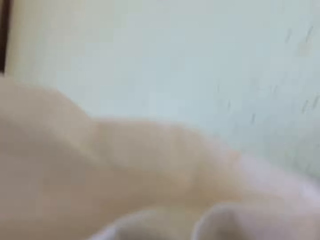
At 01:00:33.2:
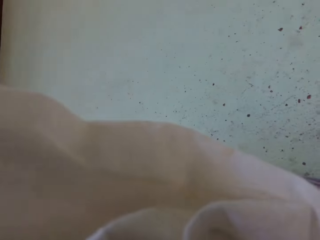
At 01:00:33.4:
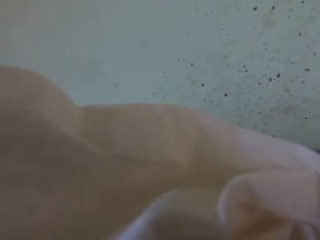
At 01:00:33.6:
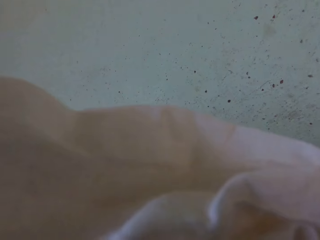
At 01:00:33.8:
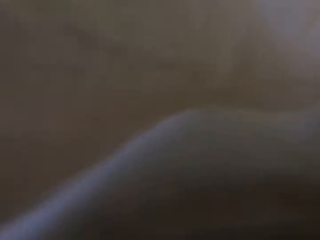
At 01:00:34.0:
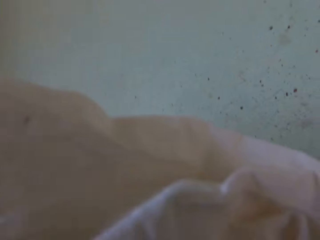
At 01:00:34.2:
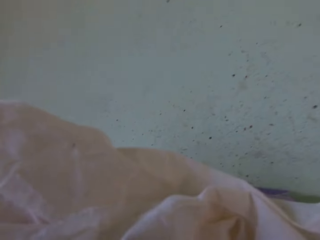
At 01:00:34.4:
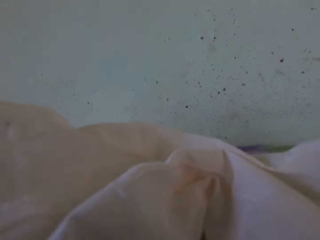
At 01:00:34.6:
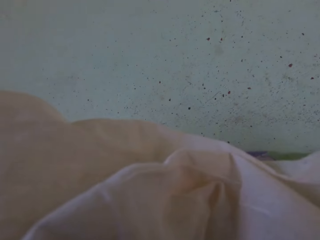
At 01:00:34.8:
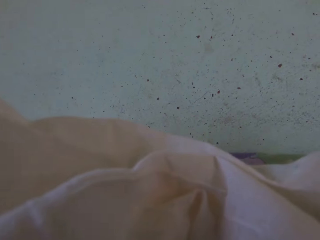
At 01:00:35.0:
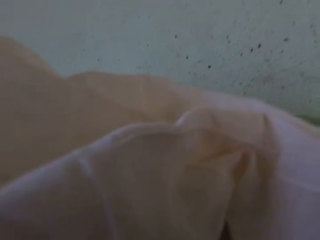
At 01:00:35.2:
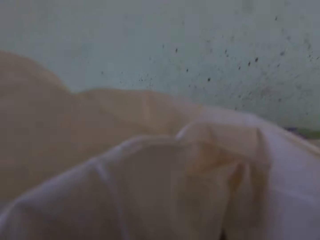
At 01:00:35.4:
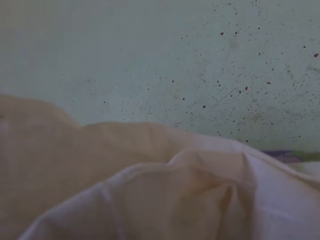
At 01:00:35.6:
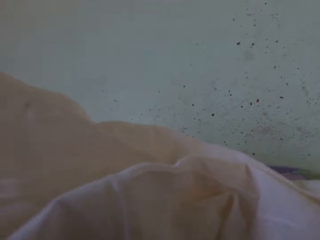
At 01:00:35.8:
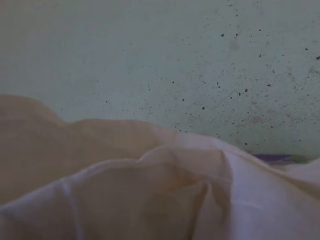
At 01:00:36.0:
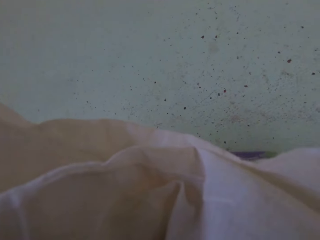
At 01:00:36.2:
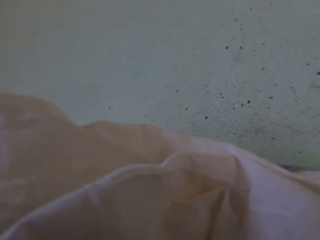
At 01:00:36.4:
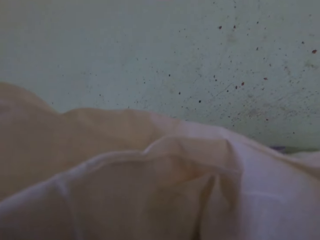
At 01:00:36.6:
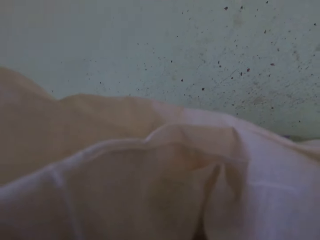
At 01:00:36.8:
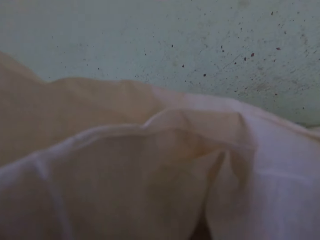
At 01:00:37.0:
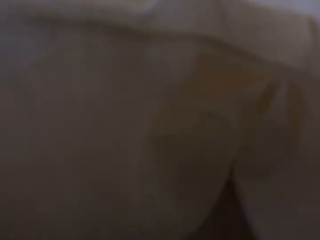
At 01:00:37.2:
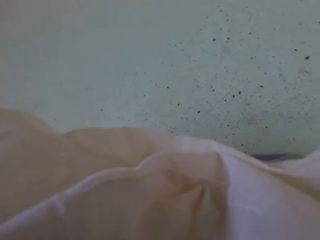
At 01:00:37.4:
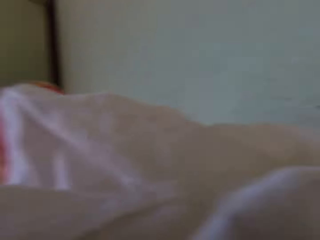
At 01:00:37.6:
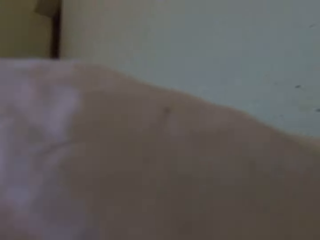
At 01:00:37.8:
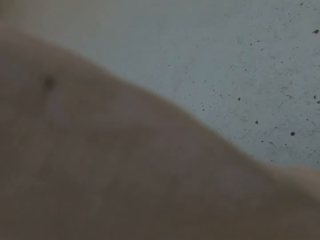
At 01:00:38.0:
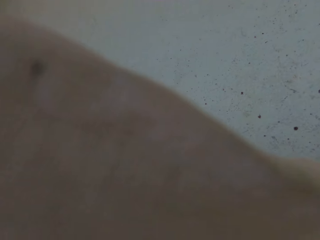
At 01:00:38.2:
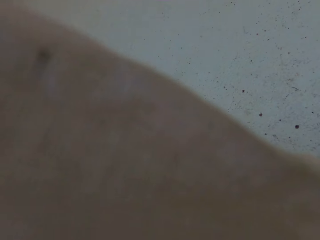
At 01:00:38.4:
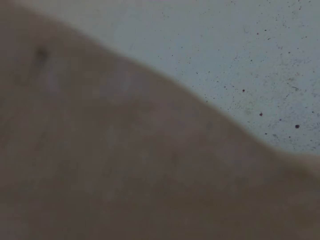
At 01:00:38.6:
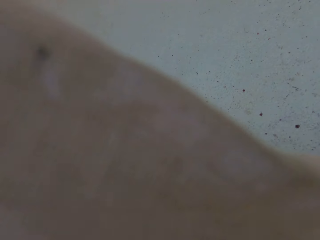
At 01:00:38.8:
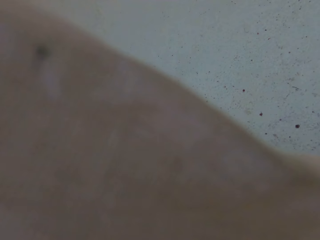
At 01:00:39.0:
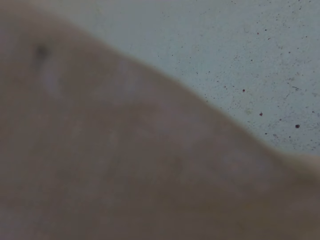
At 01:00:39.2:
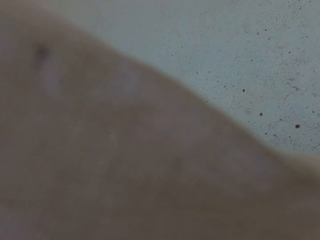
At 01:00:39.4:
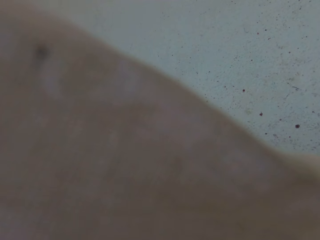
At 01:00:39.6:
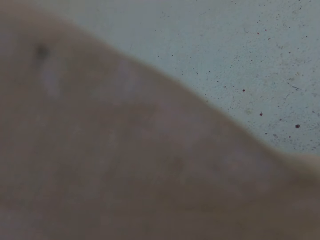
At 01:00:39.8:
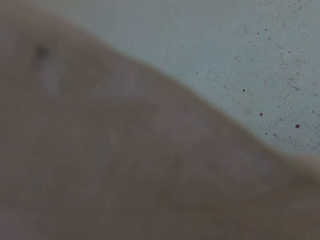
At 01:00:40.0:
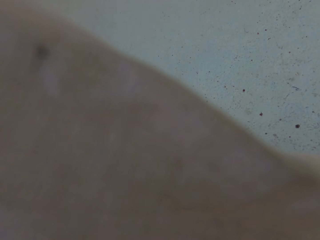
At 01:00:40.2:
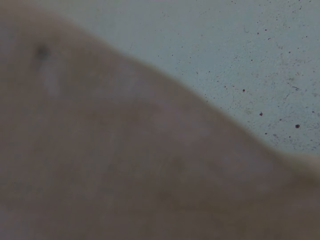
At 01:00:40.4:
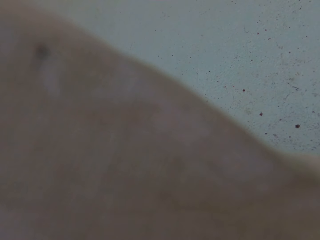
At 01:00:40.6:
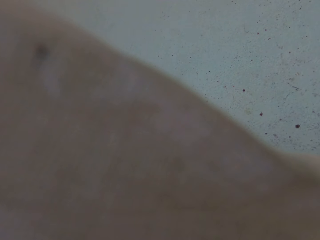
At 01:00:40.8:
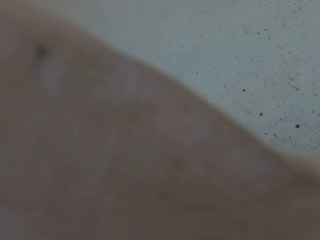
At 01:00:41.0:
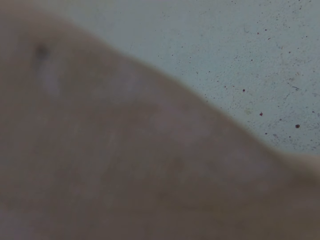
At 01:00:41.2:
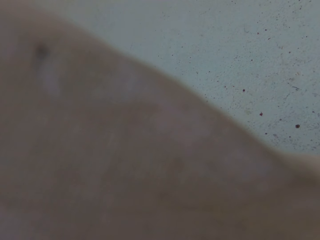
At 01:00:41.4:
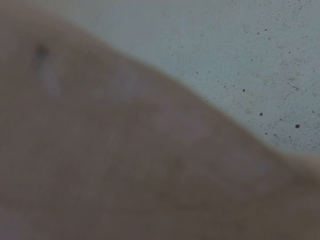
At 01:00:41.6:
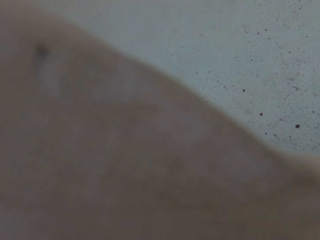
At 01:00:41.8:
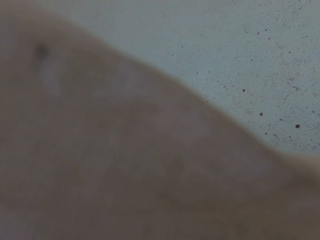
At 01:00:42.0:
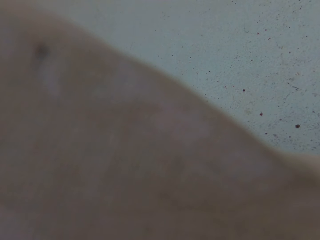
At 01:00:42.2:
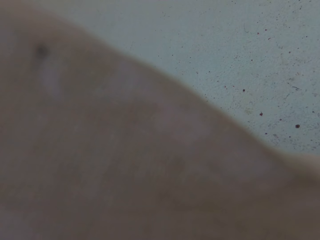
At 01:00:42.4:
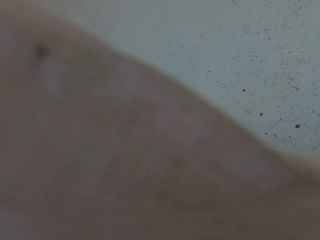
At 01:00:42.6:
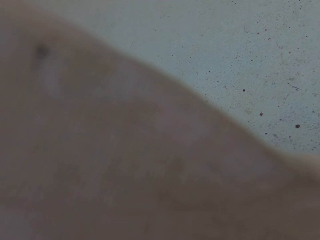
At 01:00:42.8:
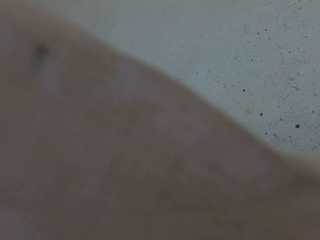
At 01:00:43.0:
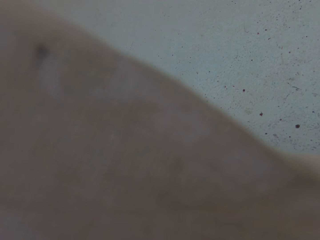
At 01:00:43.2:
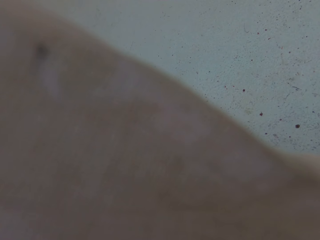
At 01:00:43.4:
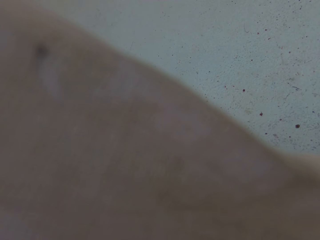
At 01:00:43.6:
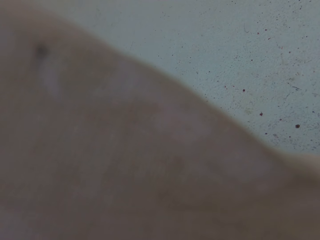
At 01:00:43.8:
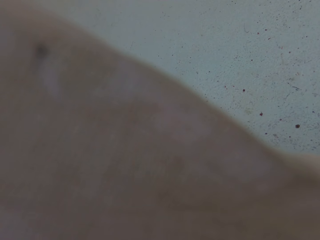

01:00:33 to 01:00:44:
The camera wearer displays fabric on the camera. They place the camera on the pressing table.

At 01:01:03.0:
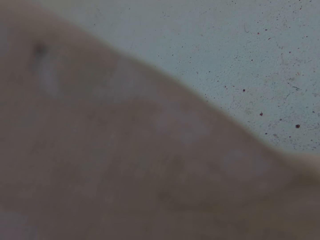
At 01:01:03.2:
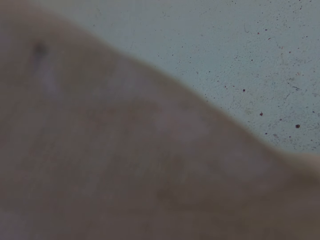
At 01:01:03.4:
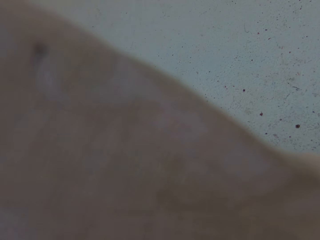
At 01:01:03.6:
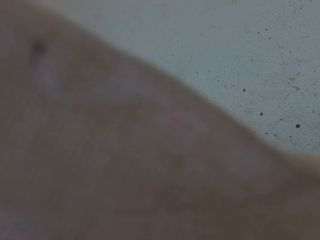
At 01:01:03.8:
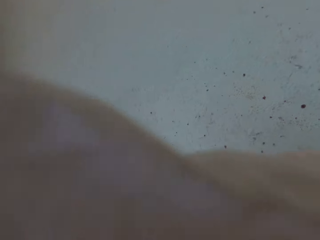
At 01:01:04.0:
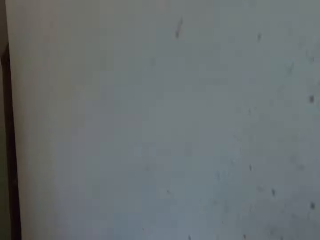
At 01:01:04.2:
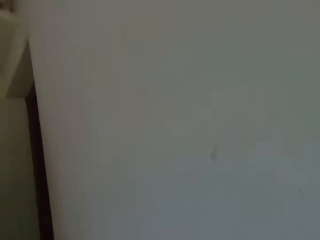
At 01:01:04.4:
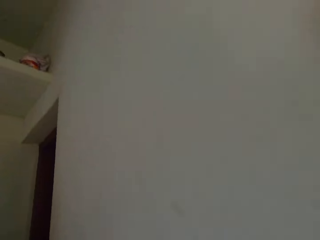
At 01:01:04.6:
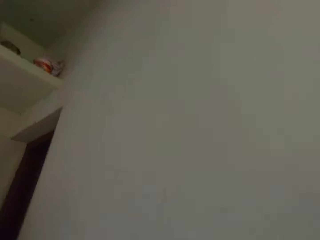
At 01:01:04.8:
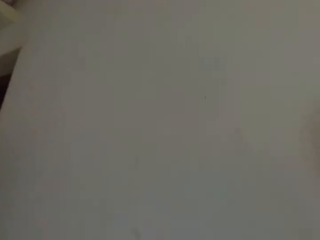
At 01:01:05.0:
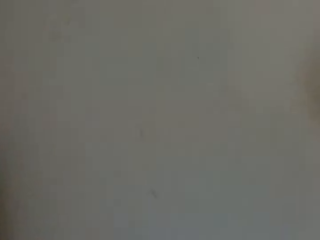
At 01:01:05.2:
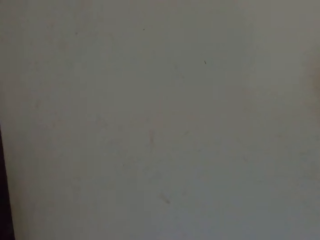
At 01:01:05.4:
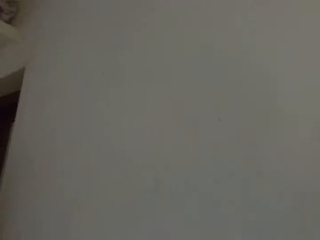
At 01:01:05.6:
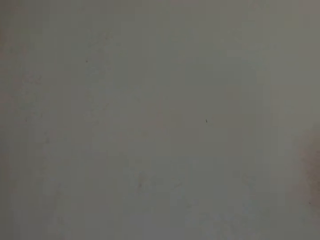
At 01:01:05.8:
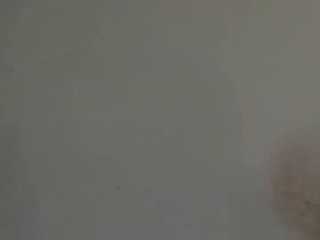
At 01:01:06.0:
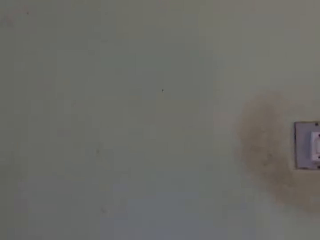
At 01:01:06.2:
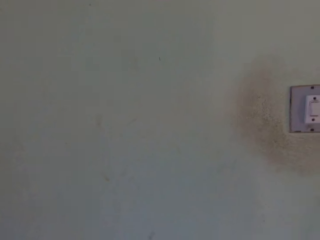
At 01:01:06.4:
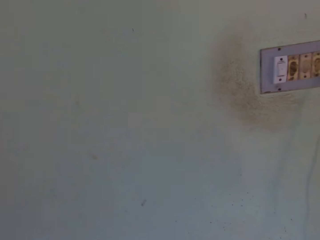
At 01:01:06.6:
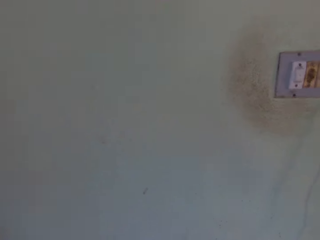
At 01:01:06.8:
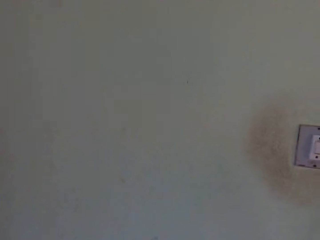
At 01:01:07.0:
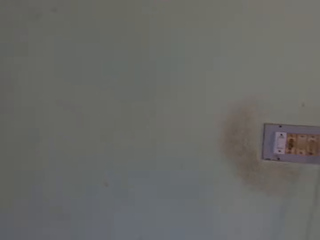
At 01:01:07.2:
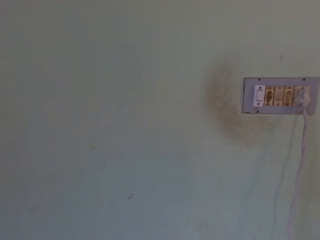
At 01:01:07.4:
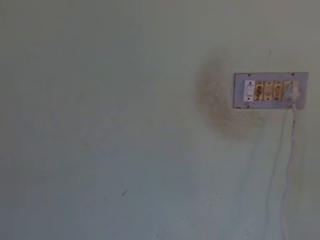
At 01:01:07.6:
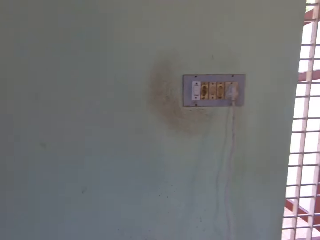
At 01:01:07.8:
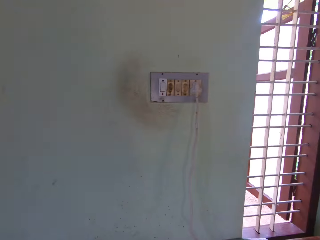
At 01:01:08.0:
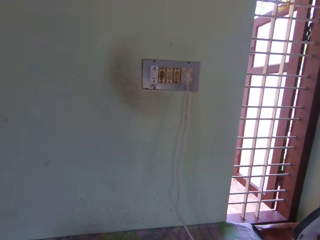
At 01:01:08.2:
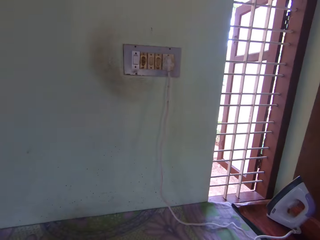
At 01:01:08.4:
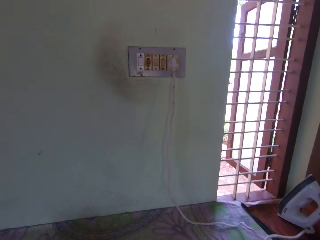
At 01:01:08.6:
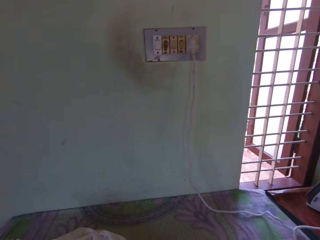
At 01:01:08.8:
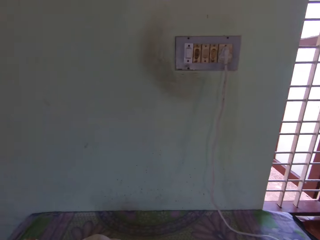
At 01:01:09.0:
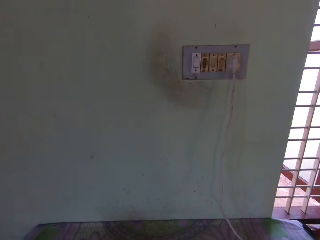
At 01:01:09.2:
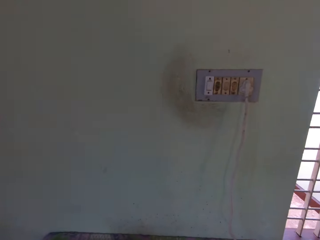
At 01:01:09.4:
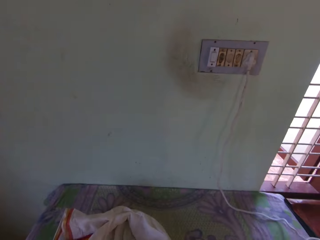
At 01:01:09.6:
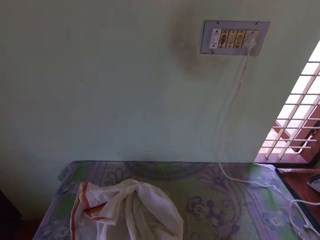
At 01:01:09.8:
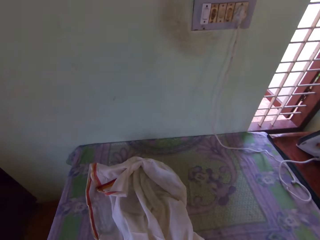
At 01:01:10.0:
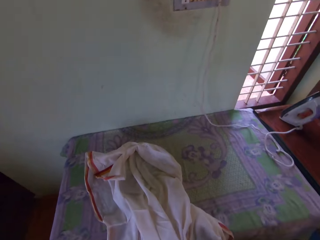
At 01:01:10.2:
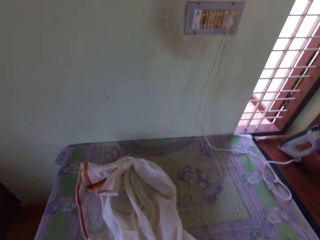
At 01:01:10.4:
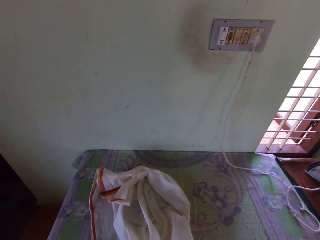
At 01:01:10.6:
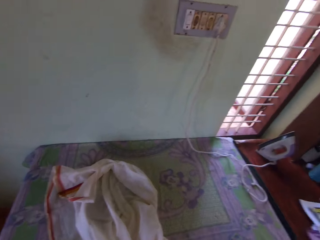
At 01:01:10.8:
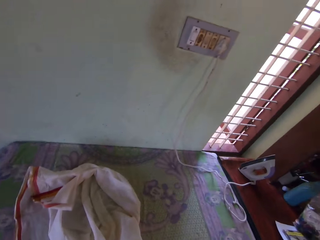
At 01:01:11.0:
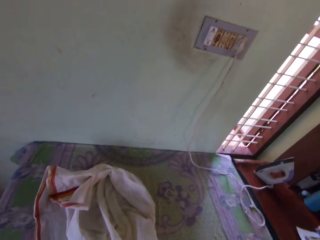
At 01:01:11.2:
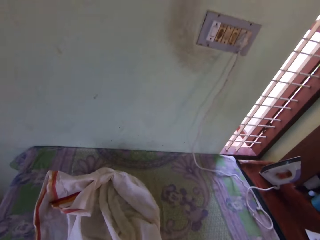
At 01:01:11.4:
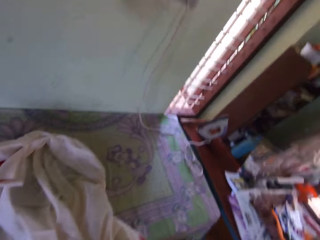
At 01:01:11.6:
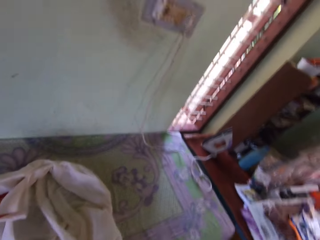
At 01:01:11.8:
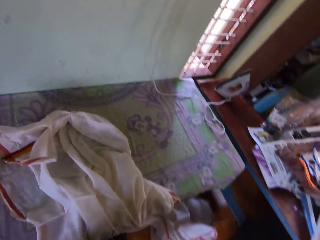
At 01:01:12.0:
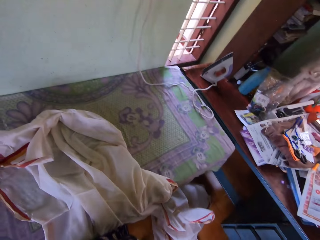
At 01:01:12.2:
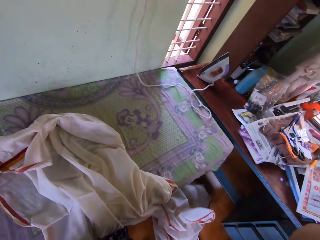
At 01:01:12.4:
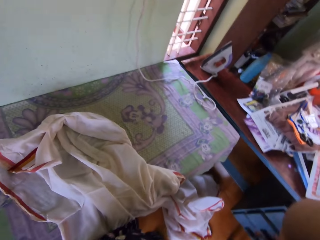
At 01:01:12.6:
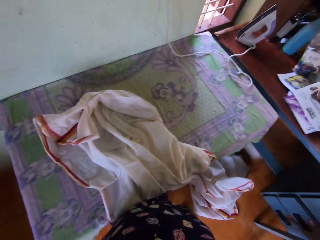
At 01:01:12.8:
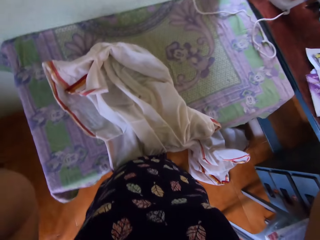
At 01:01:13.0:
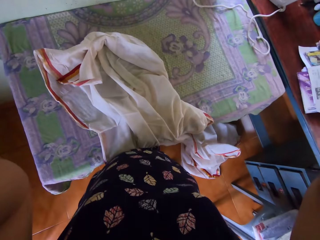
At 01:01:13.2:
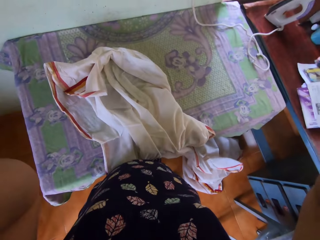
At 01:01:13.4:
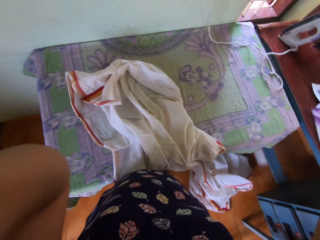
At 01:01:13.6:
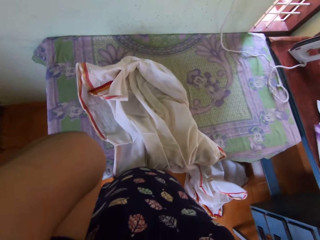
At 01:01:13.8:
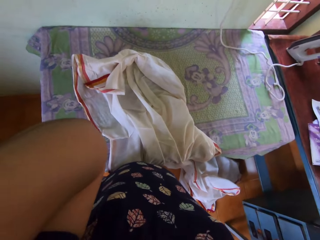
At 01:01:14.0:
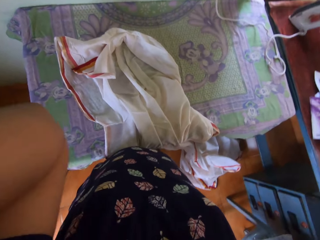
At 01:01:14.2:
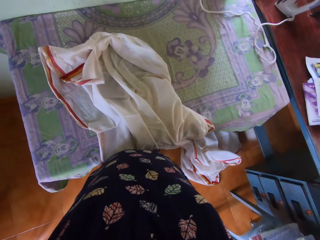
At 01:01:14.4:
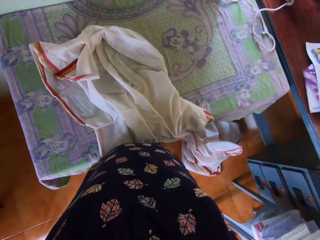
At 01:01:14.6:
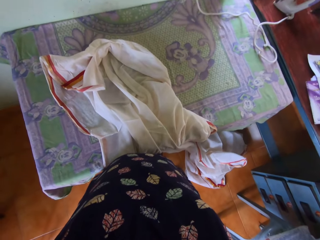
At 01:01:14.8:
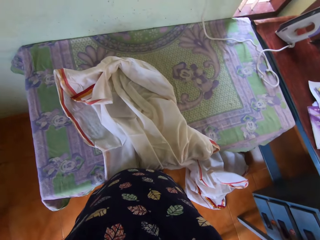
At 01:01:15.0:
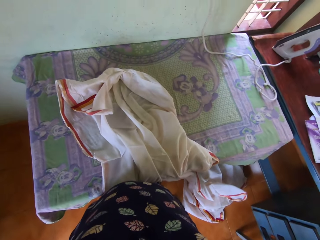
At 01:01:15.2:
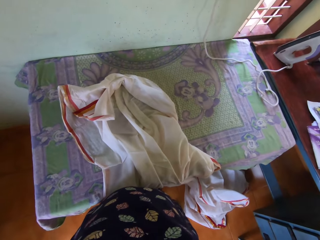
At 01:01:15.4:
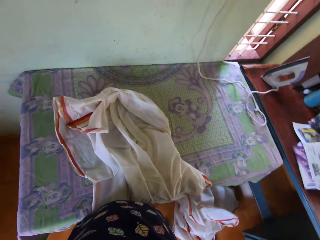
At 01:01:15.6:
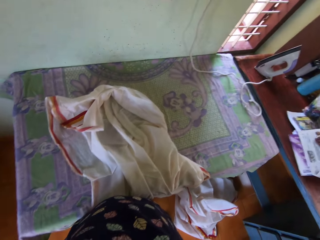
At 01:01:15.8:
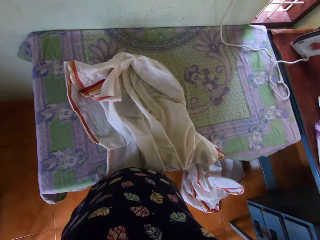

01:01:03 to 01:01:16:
The camera wearer places the camera on her head with both hands. She picks the camera up with both hands. She picks up the fabric. She moves the hand.
